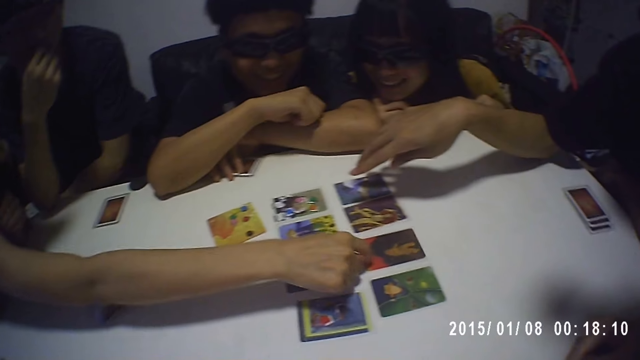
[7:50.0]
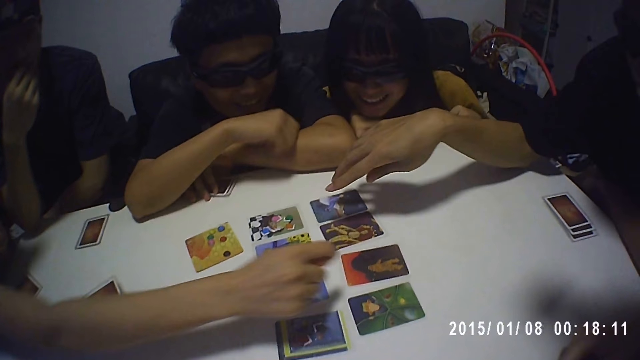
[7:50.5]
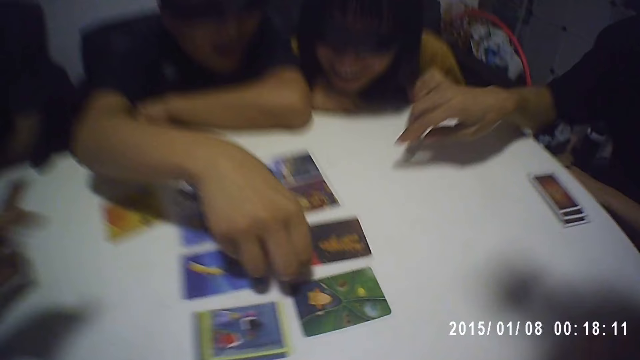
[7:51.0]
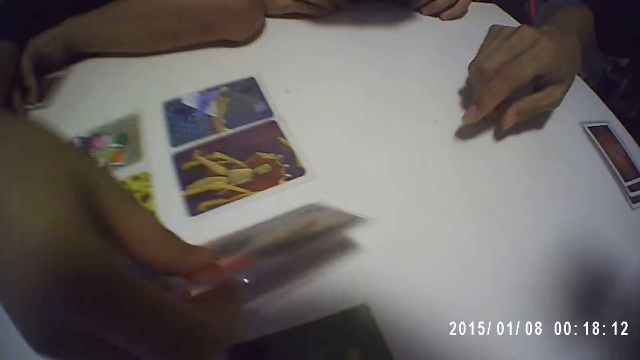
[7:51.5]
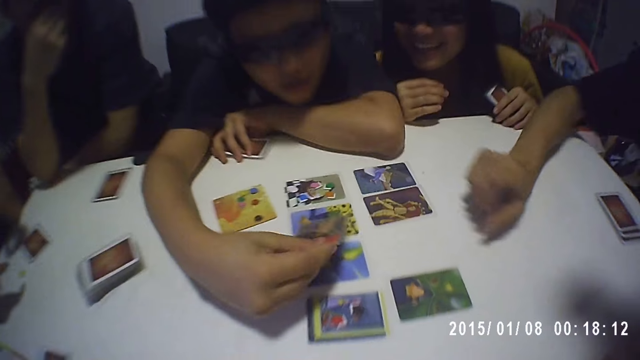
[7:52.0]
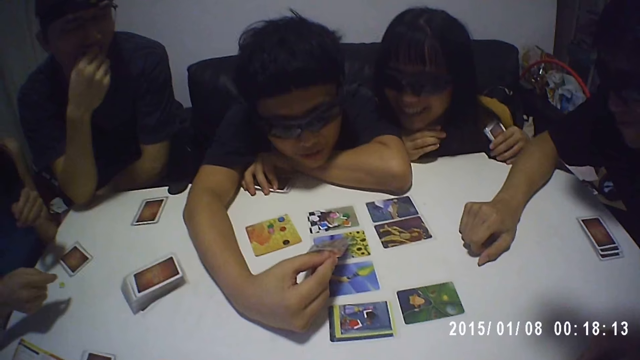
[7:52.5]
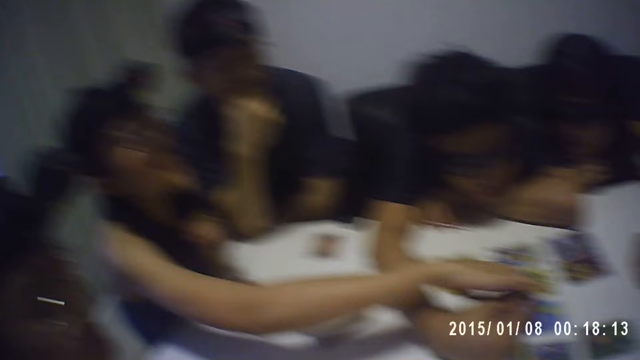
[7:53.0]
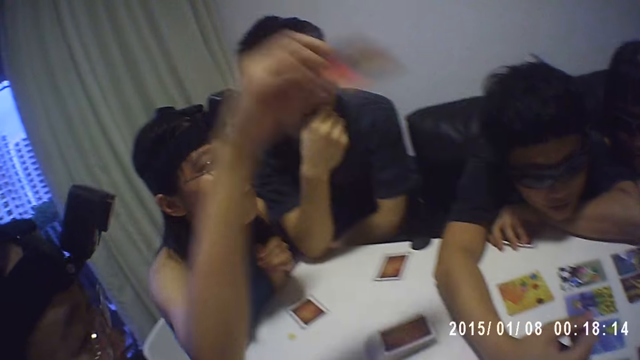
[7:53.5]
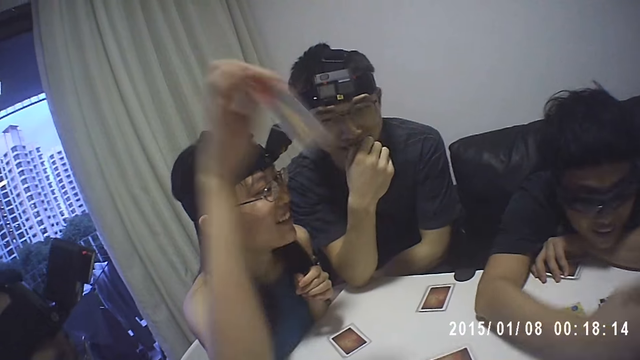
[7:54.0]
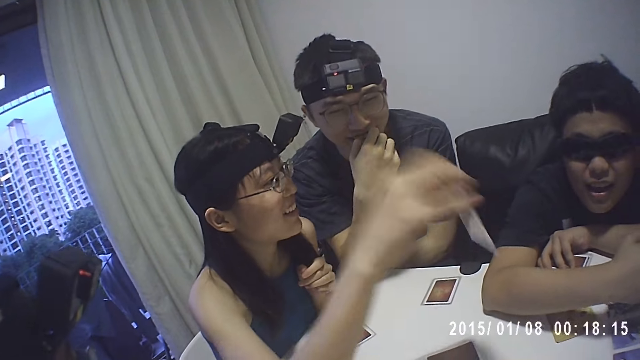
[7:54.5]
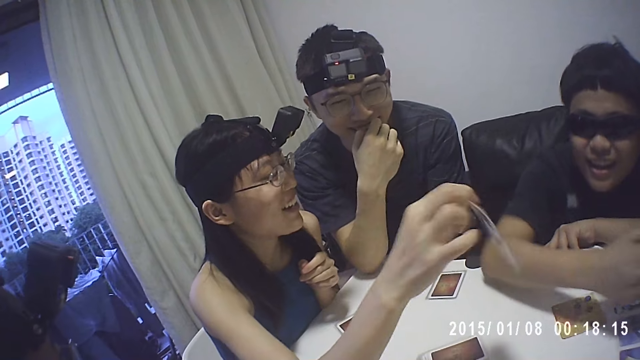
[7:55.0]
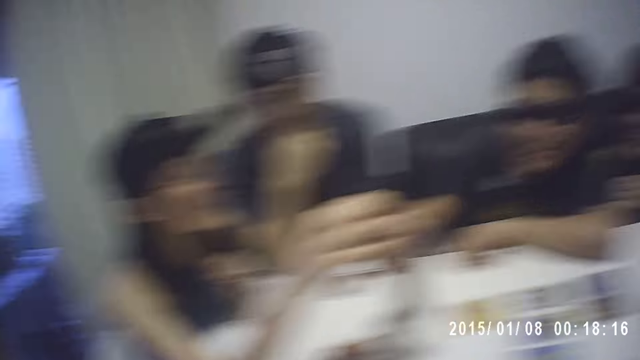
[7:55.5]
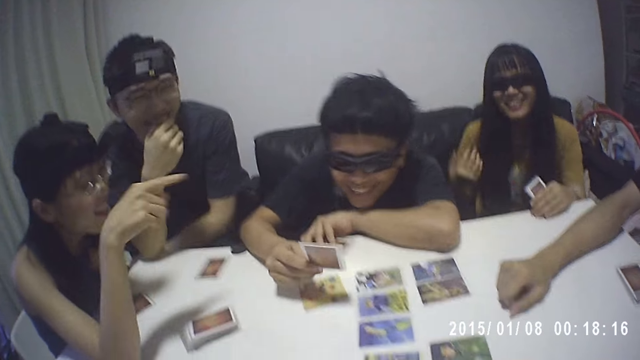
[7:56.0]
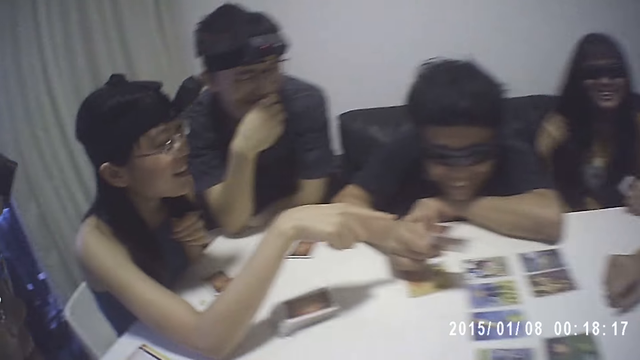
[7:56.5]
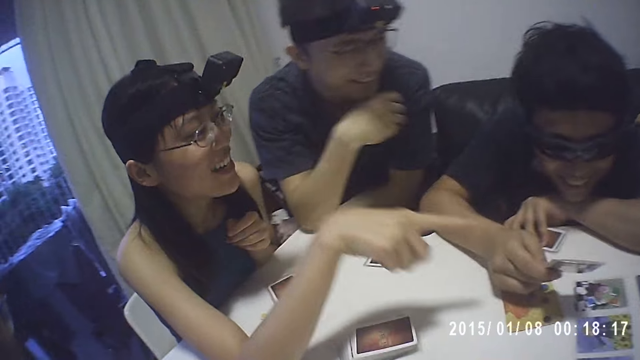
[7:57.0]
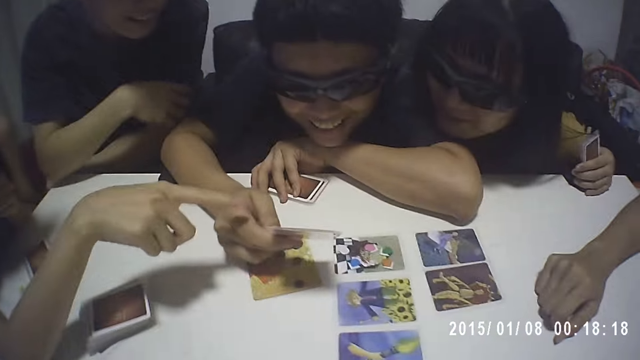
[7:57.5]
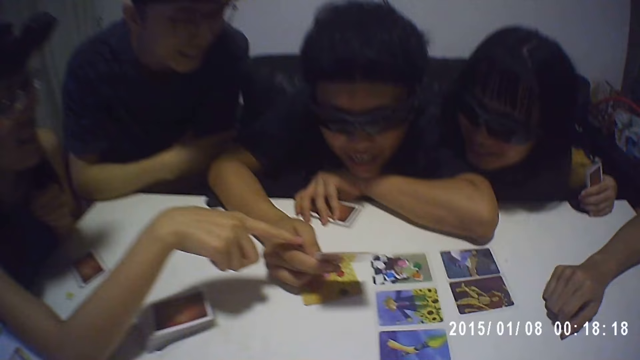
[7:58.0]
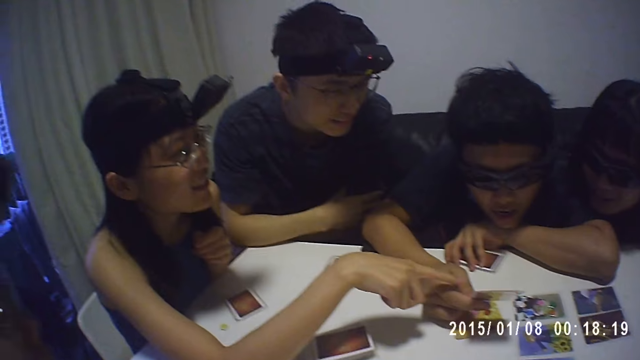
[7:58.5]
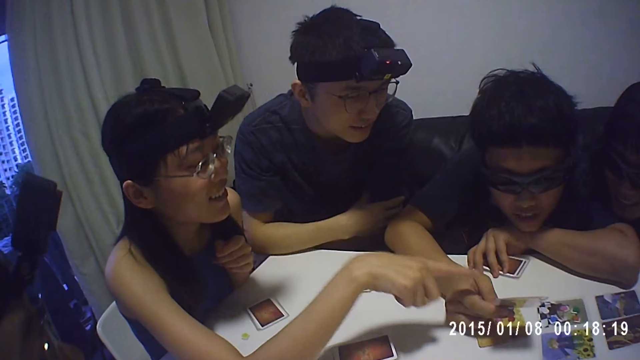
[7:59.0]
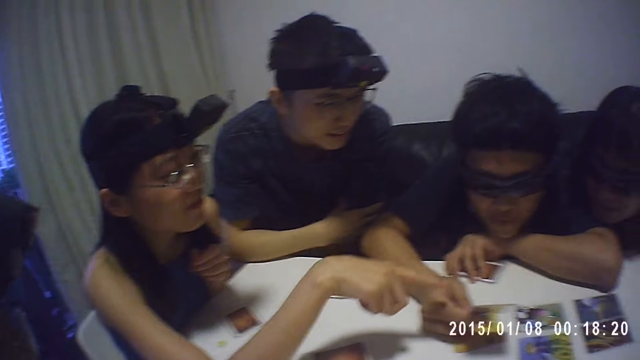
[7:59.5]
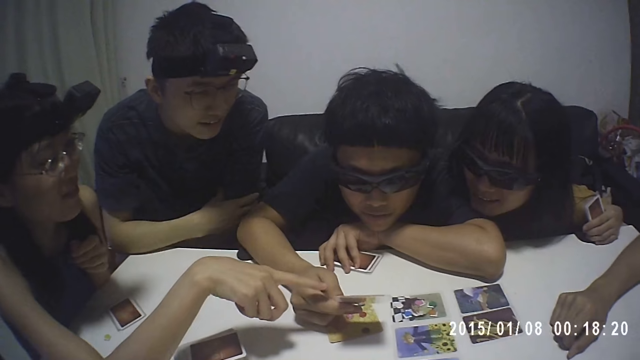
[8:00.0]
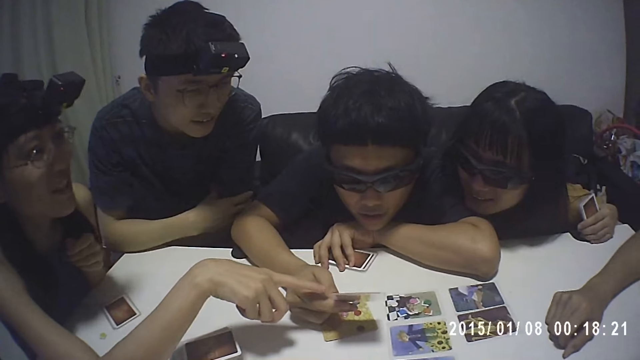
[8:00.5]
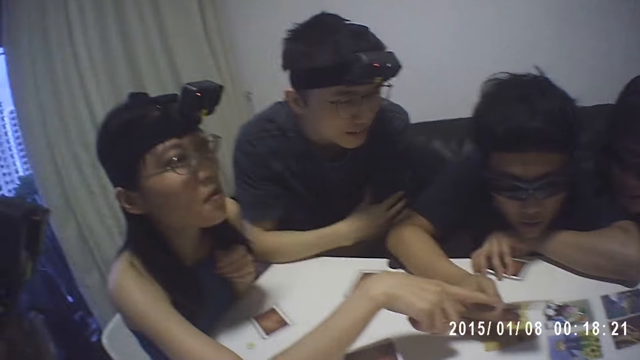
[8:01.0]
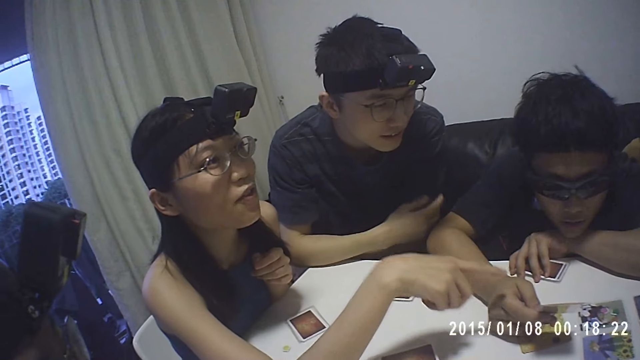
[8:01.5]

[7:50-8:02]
The camera wearer looks down. A man picks the card. A woman picks the card from the man with the right hand. The man picks the card from the woman. The camera wearer looks sideways.

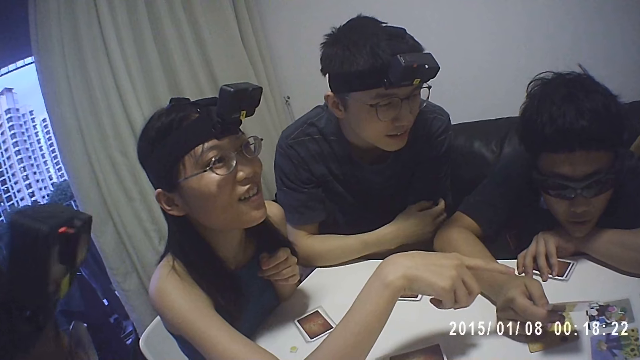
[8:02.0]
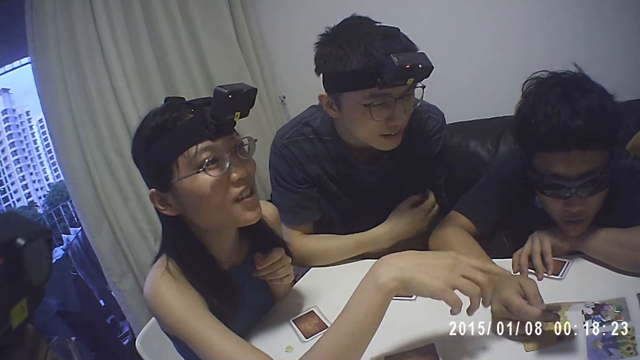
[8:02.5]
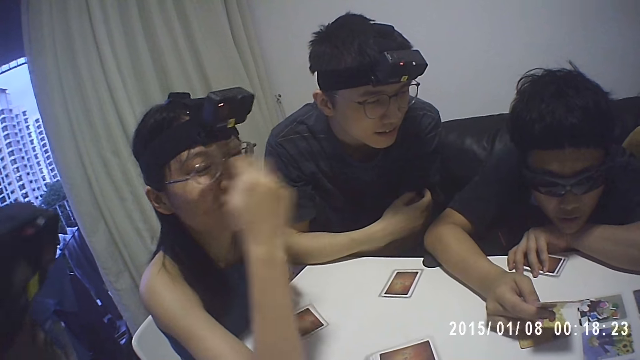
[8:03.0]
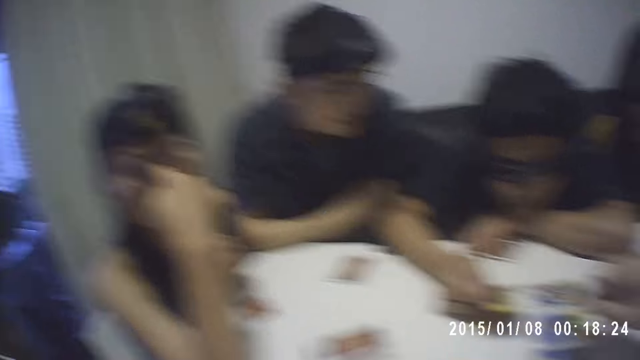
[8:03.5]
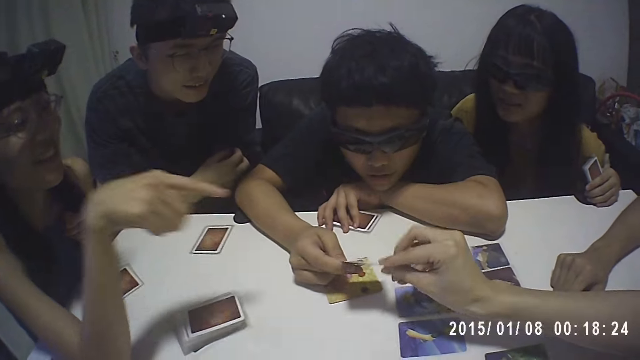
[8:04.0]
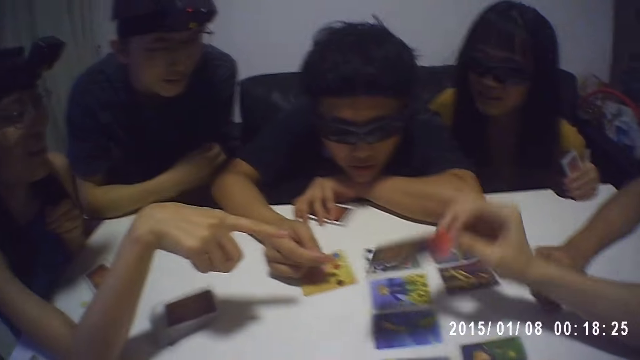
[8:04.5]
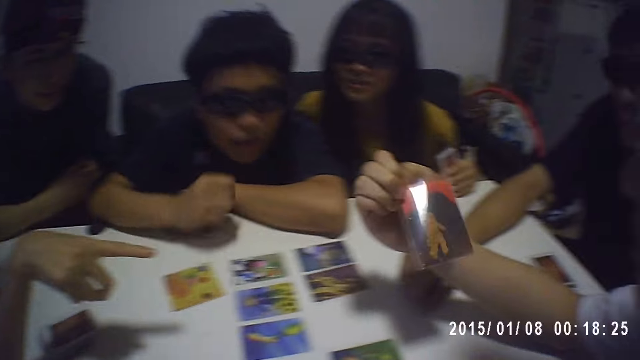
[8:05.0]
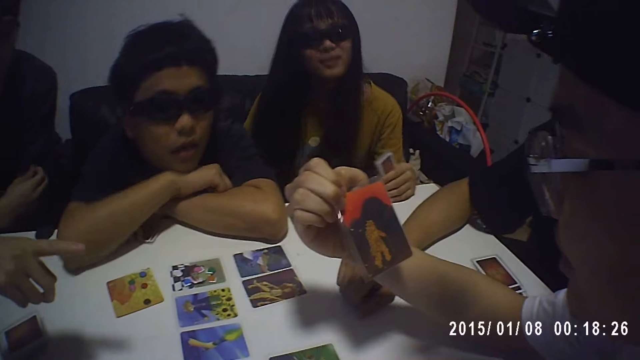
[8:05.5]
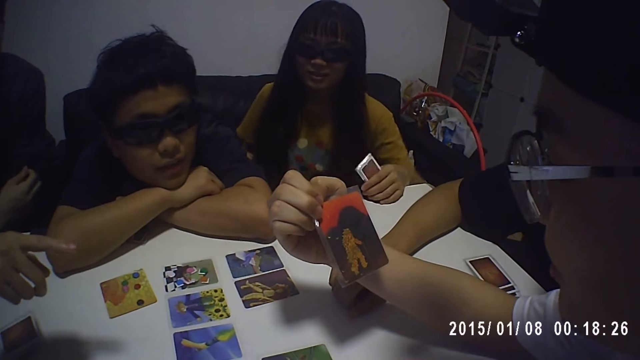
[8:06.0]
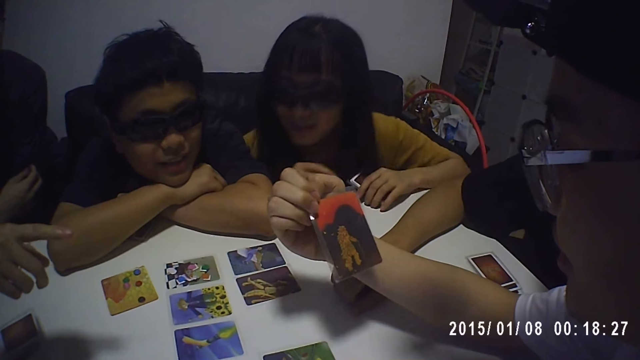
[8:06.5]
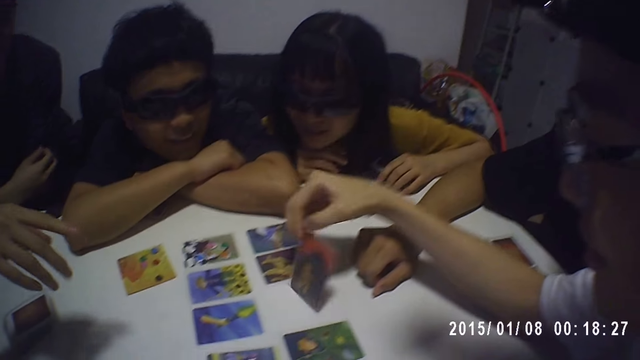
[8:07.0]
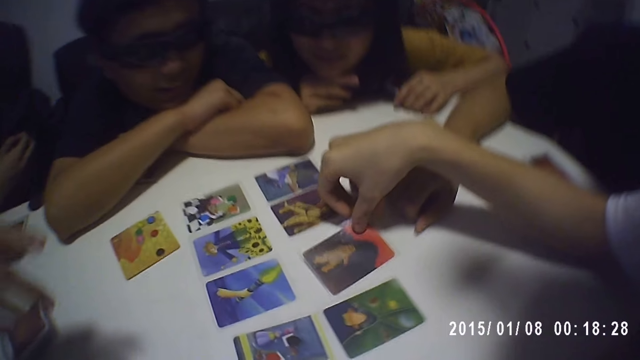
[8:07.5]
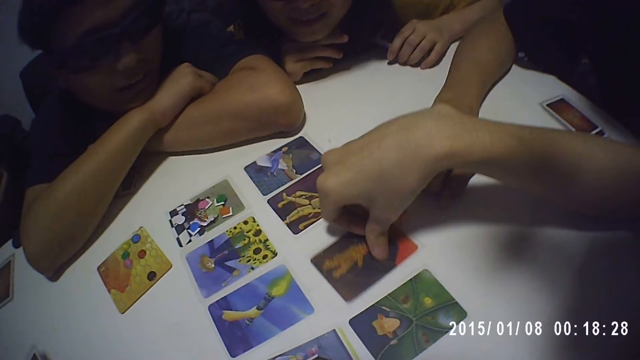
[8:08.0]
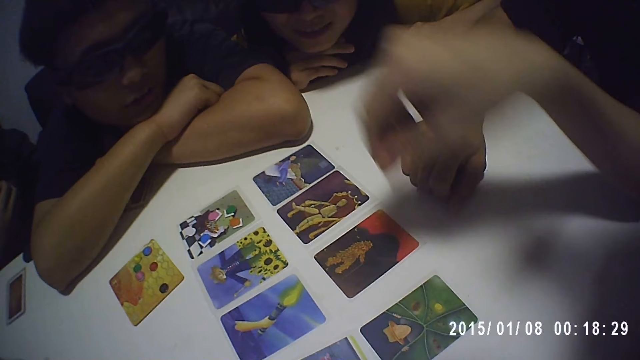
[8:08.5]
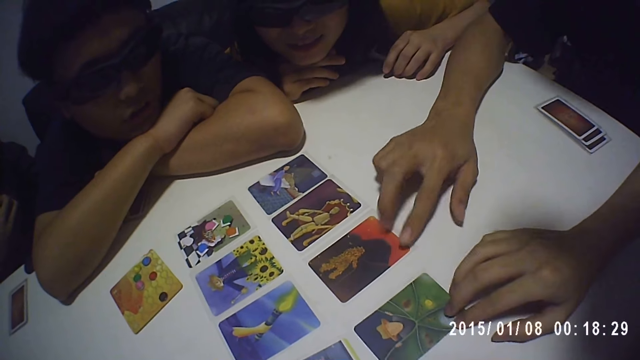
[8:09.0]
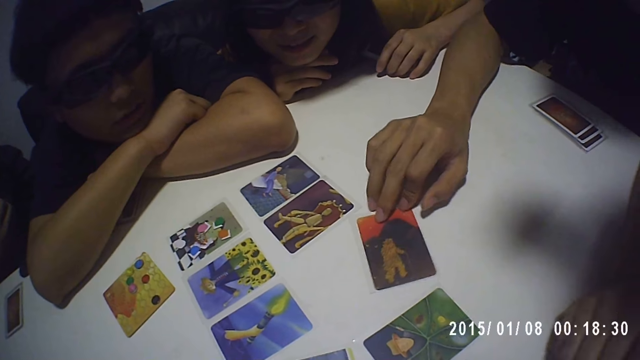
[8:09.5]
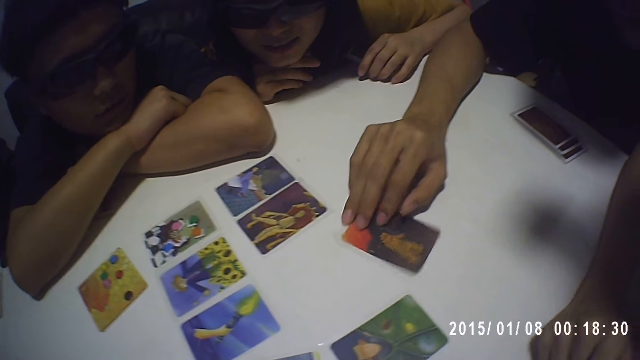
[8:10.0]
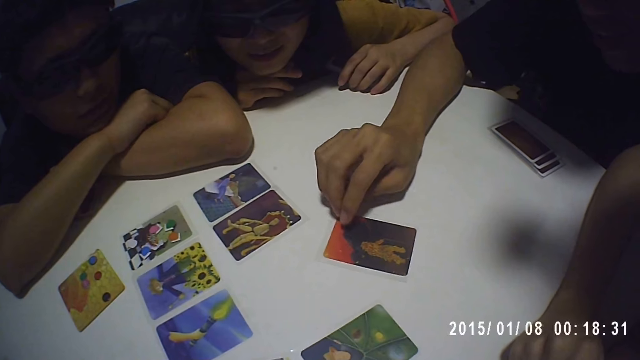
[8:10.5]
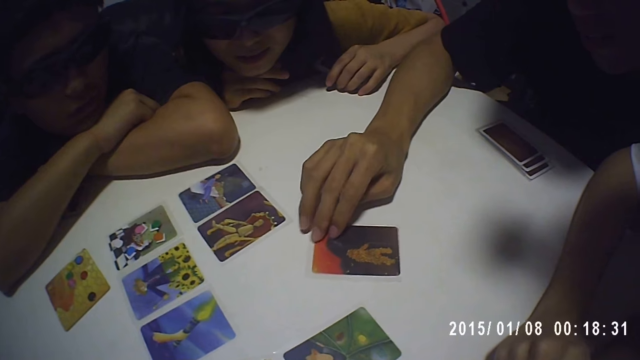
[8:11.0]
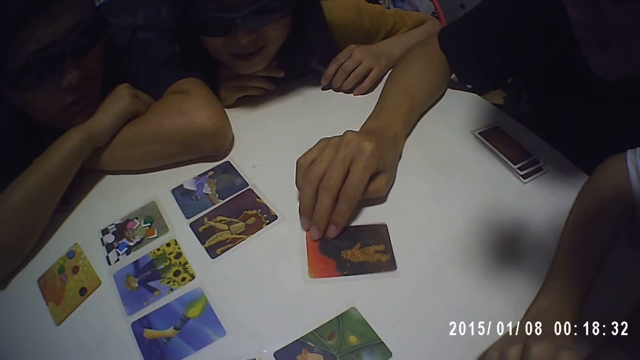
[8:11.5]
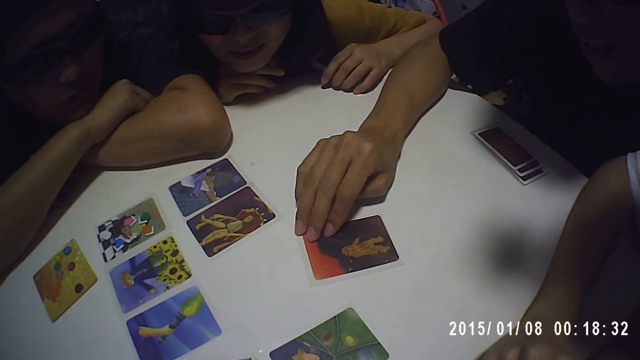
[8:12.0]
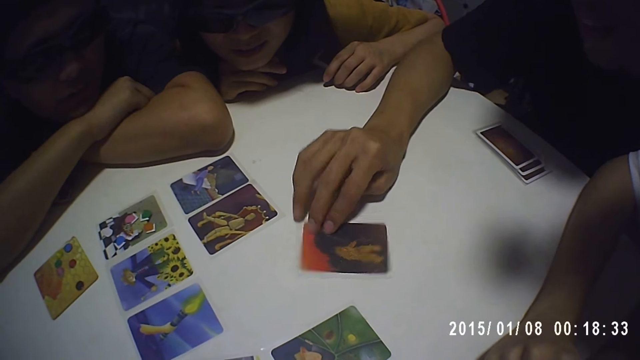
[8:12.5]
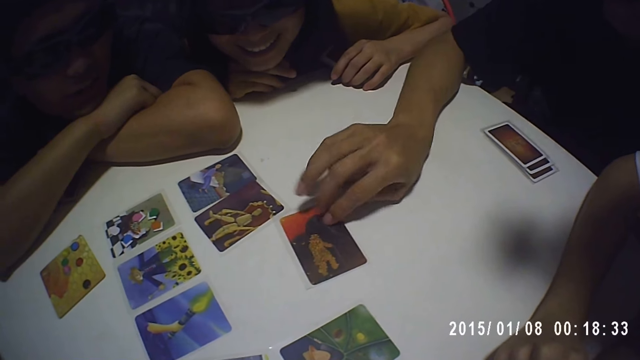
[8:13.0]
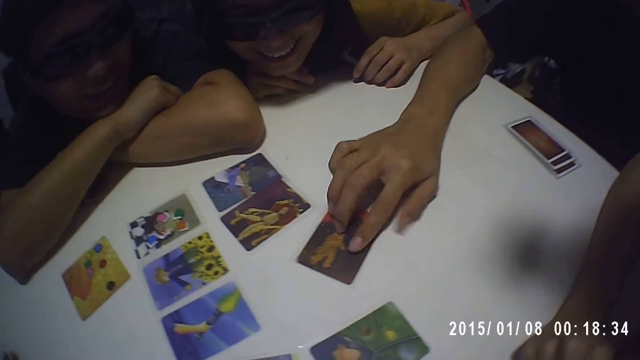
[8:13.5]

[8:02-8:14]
The camera wearer looks in front. A man picks the card and places the card on the table. The camera wearer looks down. Another man holds the cards on the table.
